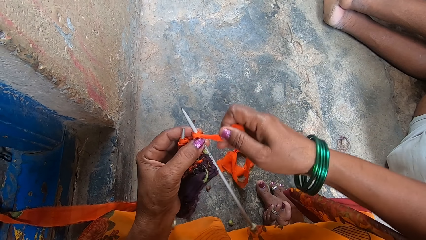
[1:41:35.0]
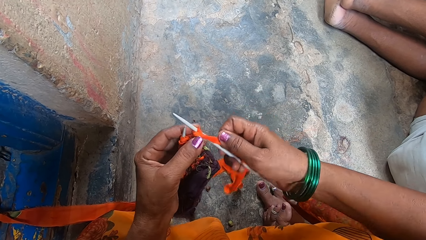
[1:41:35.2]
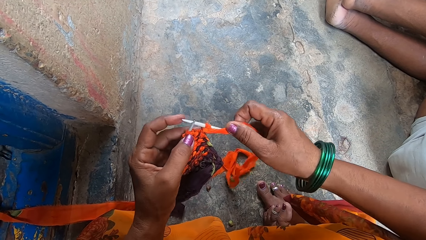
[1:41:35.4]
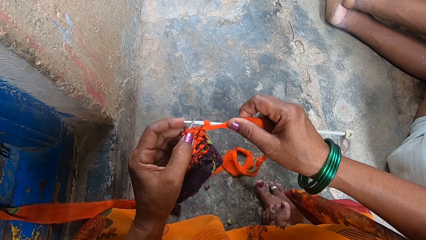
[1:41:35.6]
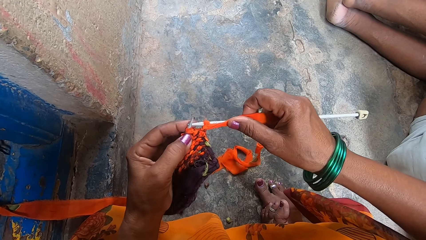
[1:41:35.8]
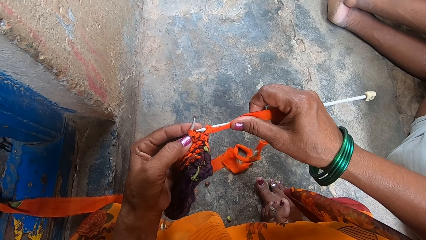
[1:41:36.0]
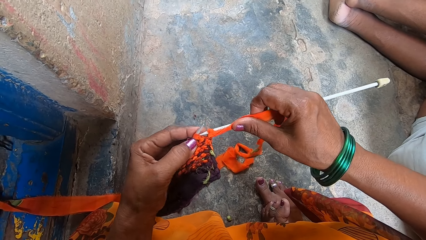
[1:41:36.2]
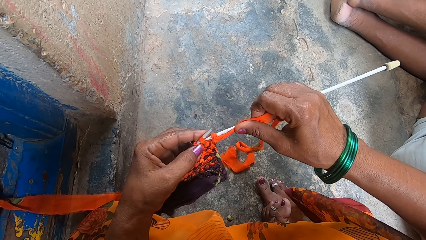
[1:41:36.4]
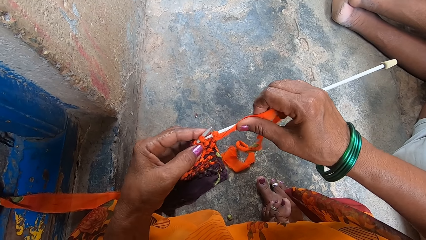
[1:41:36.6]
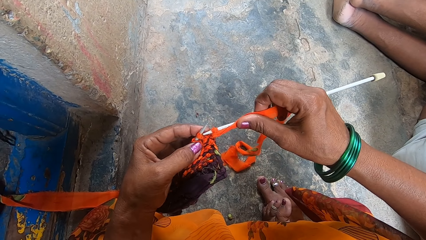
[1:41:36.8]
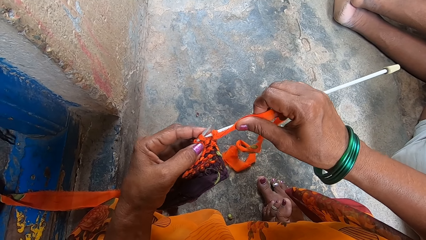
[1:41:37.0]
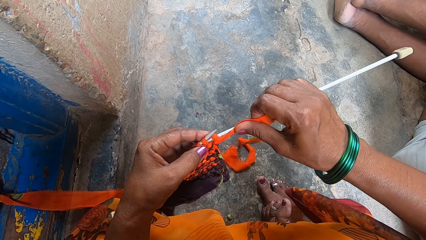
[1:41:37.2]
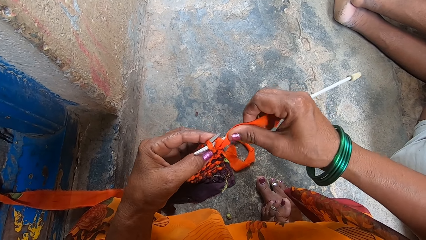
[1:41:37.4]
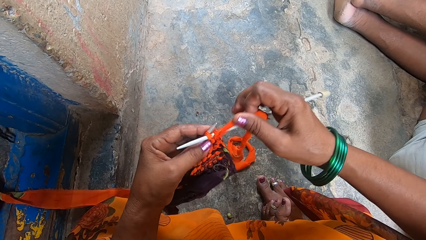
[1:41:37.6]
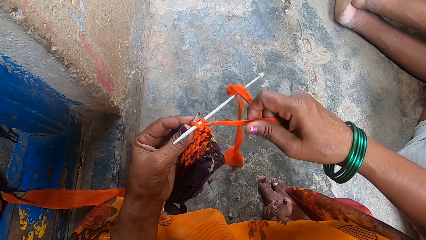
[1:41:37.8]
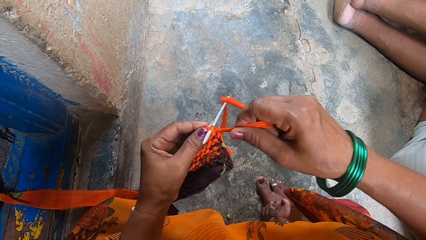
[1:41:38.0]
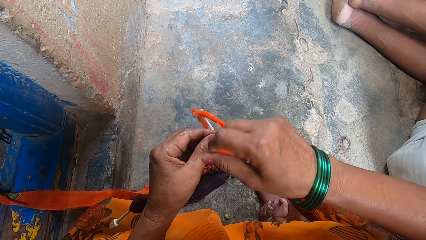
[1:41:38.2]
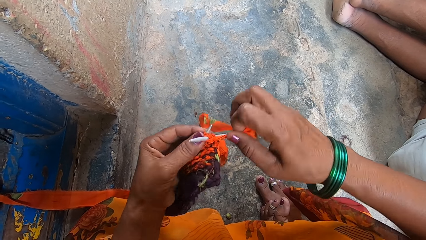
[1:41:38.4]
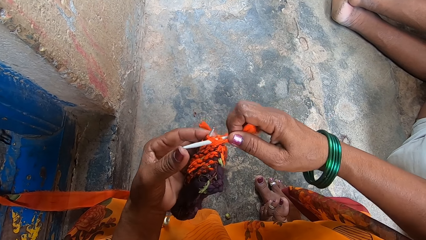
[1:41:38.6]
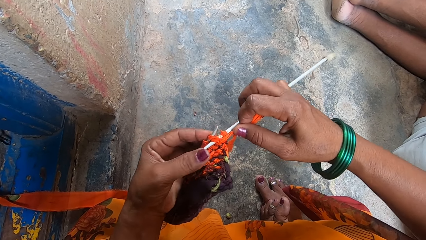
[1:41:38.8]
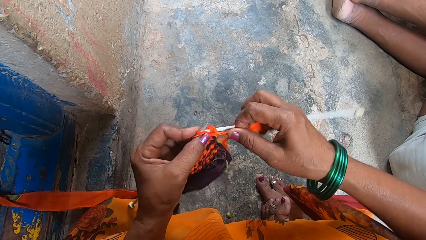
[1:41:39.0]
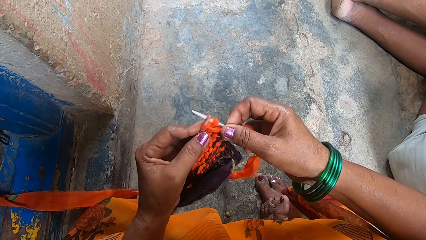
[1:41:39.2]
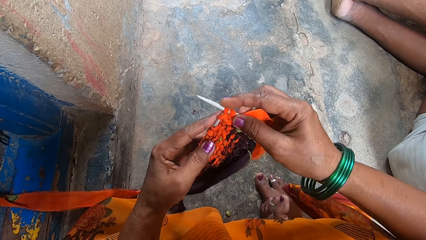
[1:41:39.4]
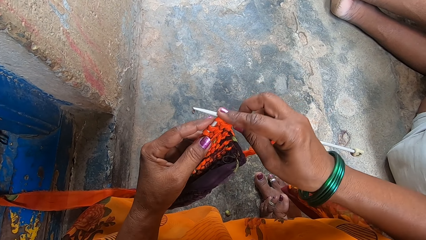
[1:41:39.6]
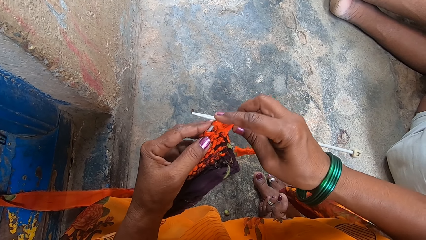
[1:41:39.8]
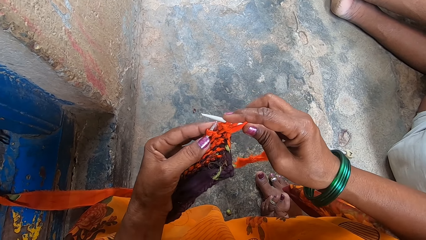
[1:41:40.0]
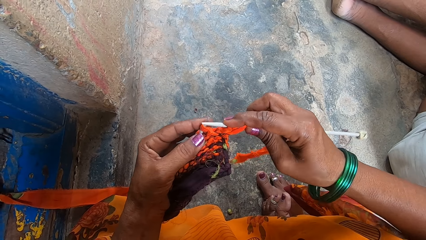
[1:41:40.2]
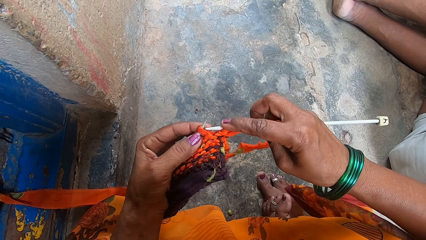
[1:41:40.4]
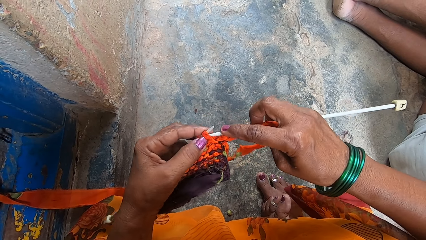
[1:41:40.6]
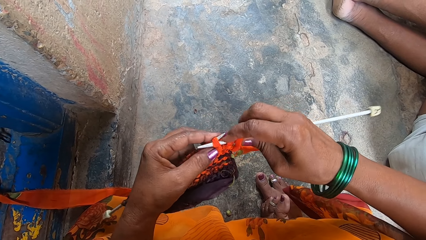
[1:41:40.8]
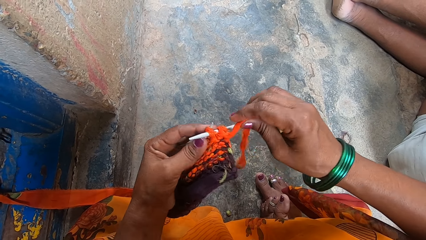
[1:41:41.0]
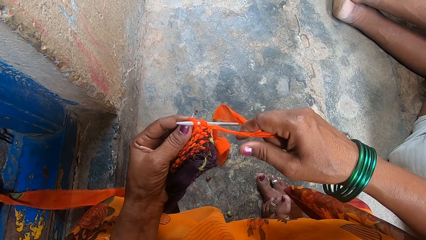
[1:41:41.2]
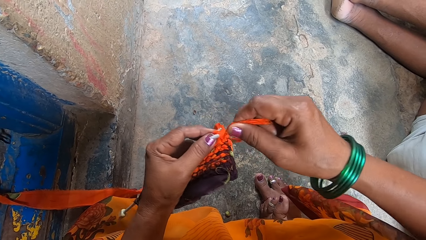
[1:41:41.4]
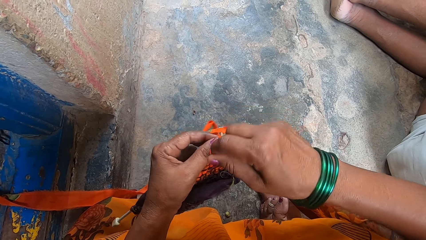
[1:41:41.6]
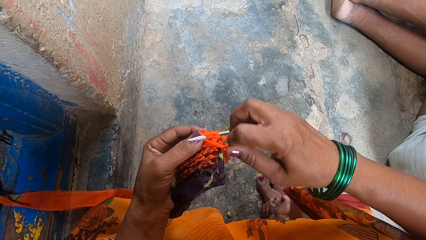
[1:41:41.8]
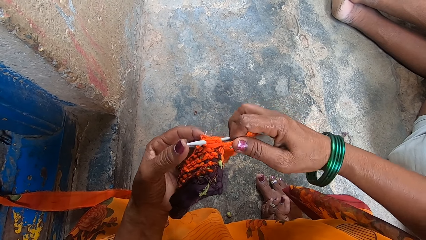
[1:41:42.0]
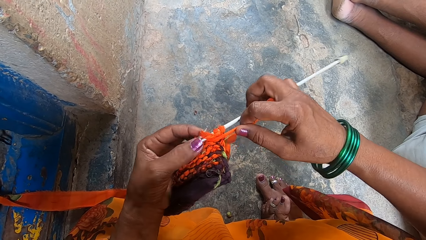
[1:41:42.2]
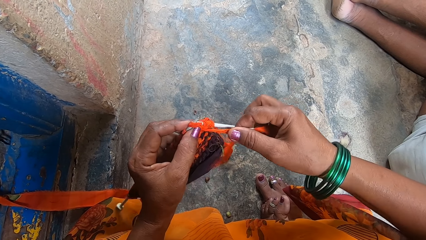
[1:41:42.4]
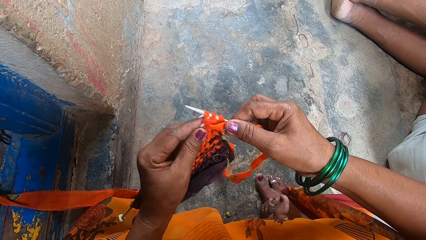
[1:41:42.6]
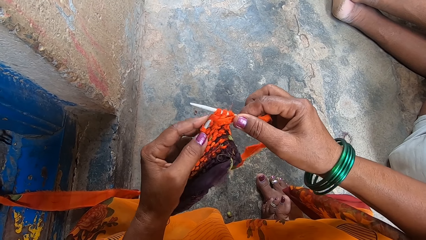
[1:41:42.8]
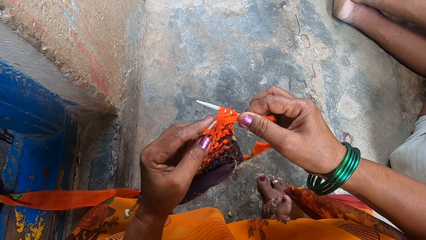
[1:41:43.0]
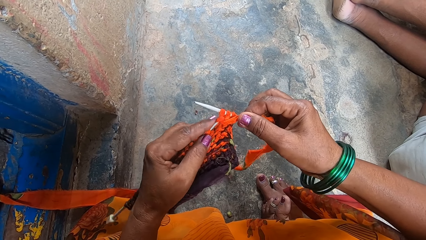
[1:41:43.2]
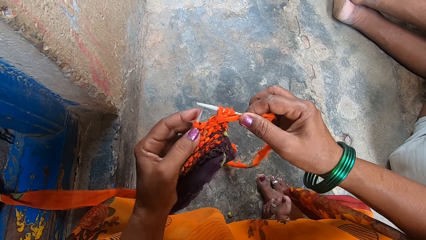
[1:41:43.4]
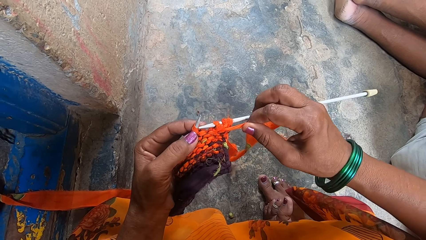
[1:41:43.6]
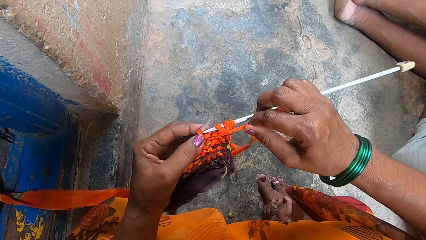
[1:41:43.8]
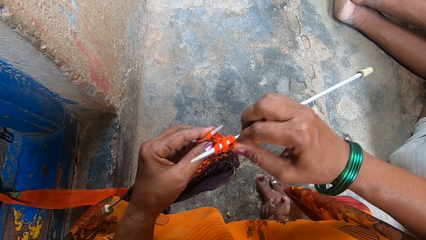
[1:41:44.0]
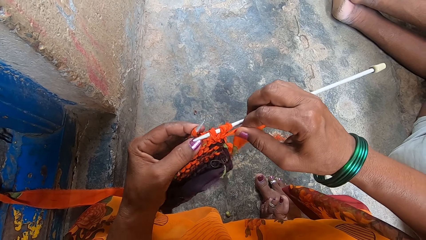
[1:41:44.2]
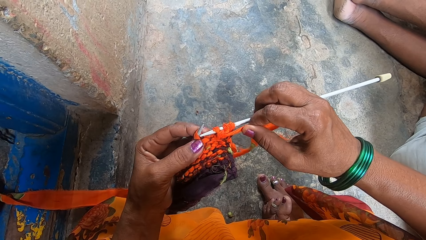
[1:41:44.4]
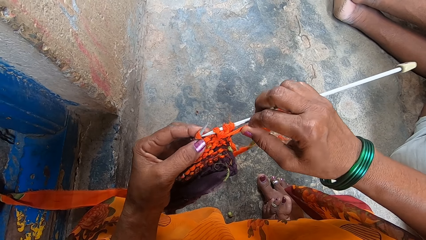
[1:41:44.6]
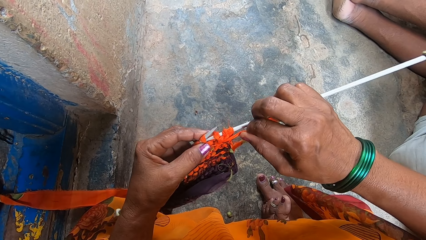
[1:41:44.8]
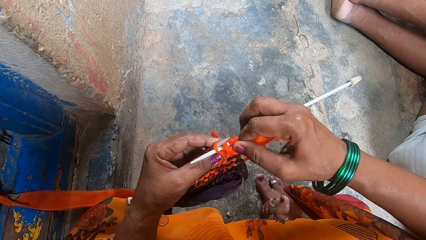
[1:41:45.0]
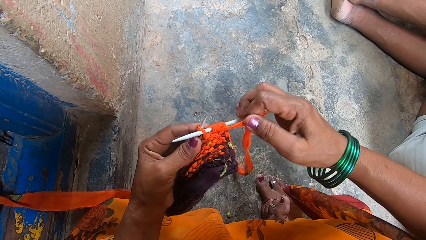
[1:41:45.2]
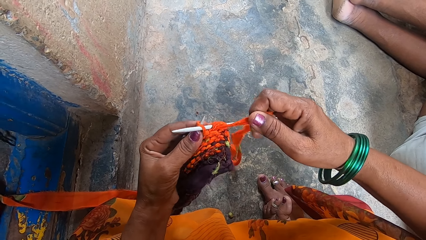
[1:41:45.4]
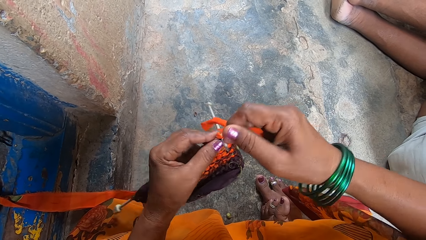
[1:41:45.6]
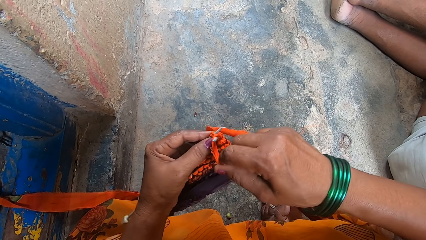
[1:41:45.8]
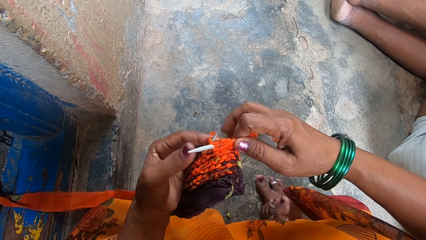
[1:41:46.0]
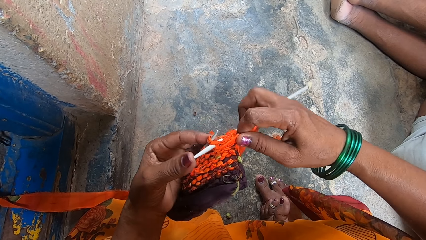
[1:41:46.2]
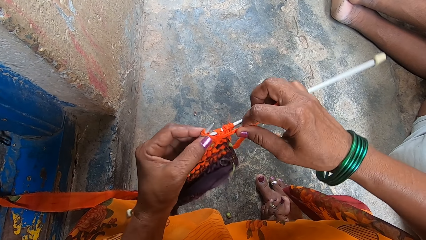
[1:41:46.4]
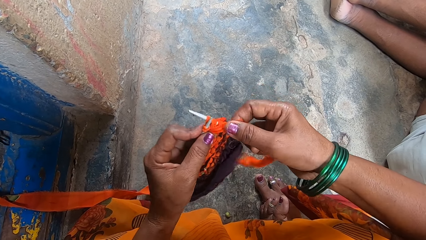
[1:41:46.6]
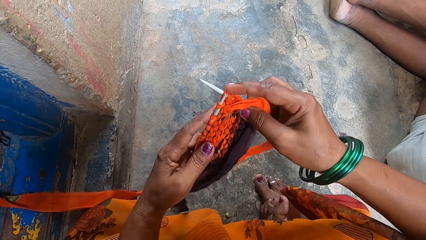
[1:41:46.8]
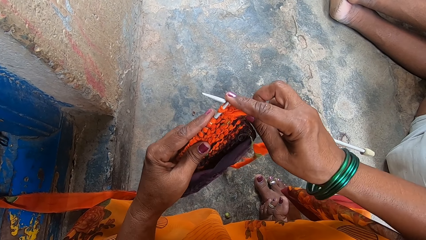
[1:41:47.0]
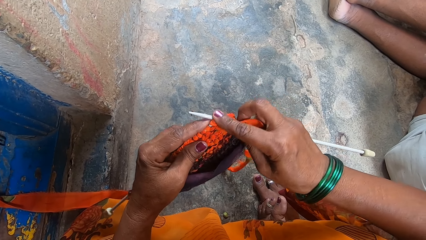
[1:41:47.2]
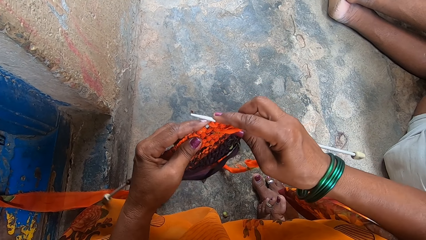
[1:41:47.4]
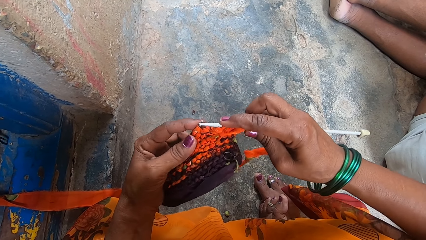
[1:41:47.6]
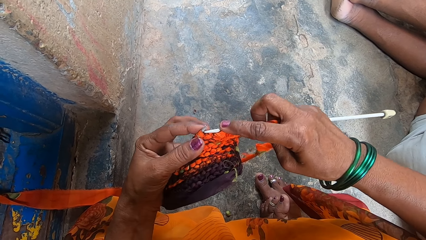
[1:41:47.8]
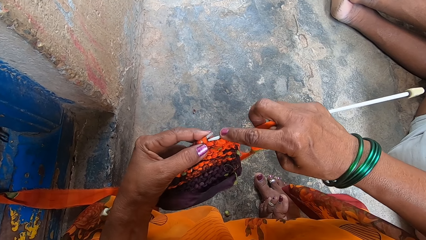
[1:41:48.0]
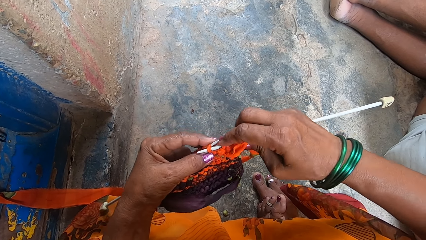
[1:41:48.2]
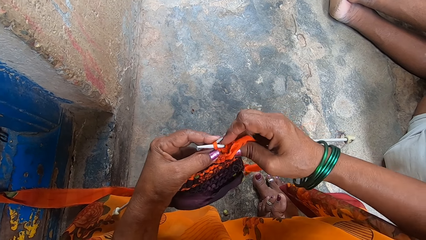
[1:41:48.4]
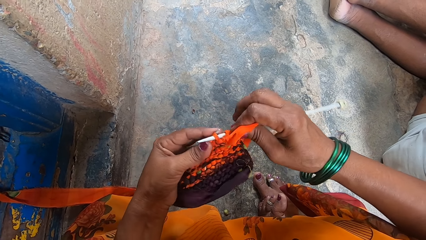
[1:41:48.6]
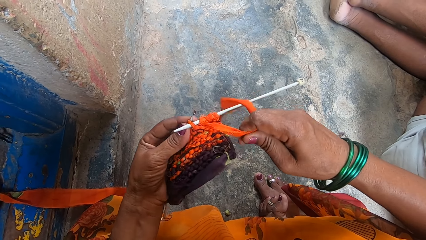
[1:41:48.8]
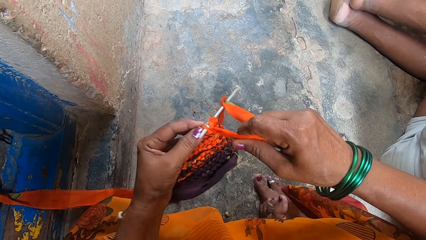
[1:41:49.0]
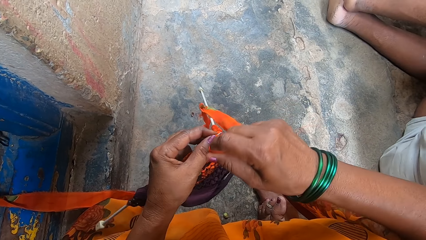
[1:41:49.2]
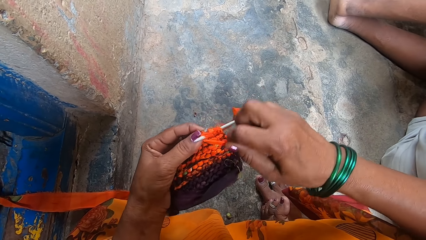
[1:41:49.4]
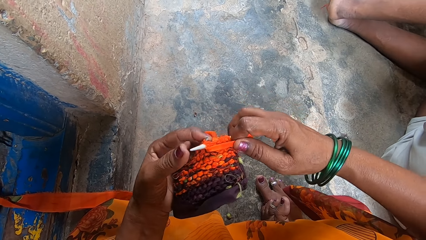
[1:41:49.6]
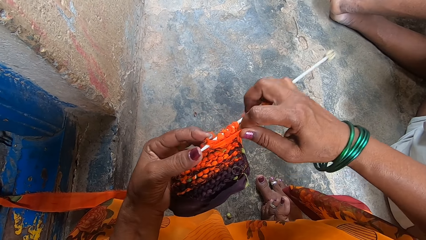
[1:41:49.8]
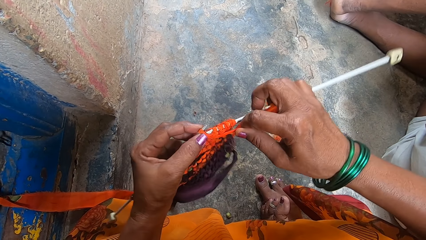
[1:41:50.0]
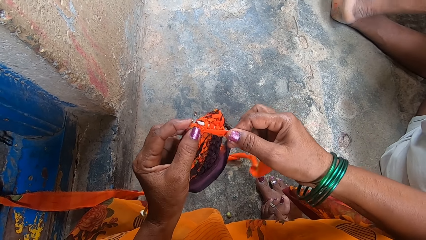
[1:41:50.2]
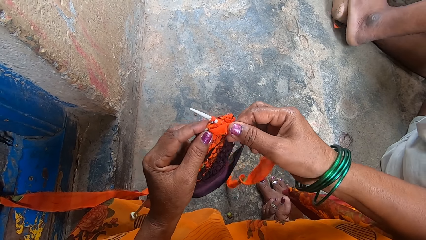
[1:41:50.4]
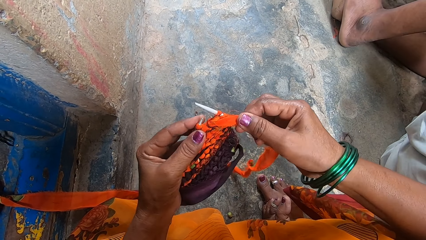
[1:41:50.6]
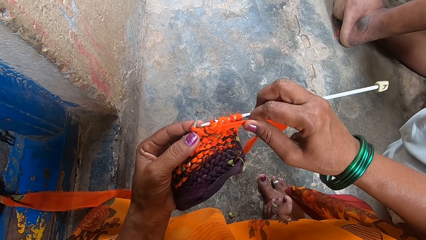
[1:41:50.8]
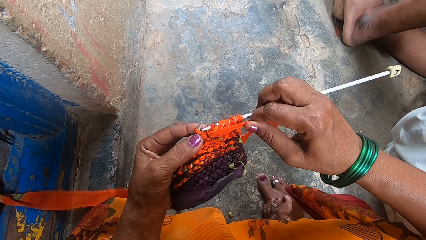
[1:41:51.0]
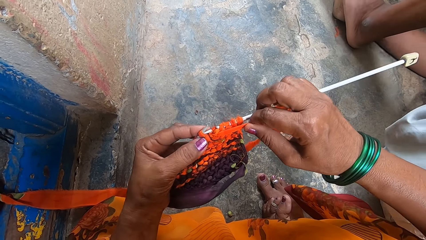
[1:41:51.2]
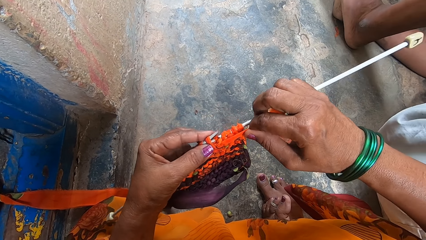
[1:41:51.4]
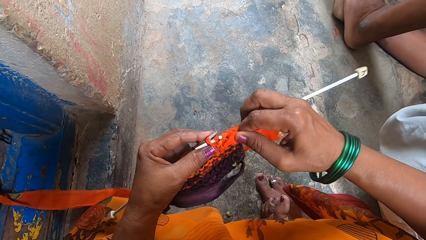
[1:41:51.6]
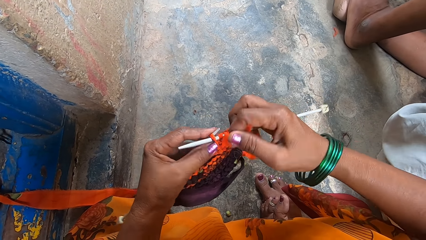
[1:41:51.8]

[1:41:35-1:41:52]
The camera wearer knits.
